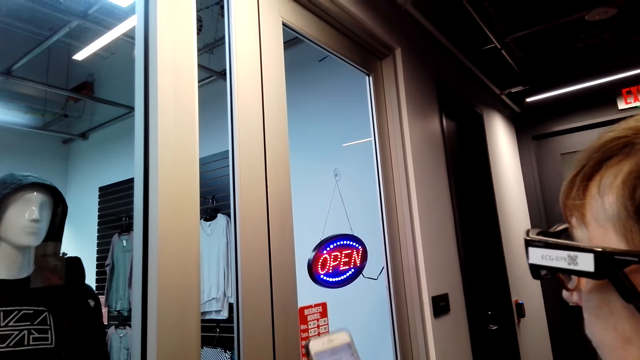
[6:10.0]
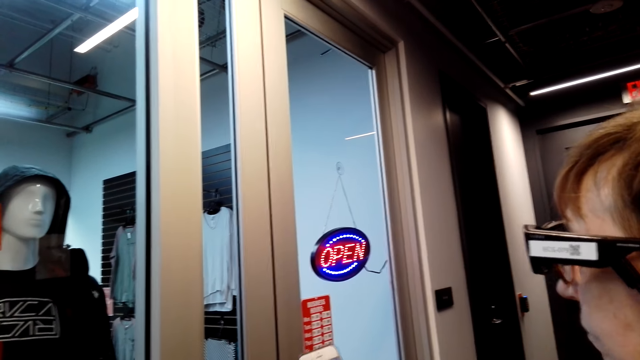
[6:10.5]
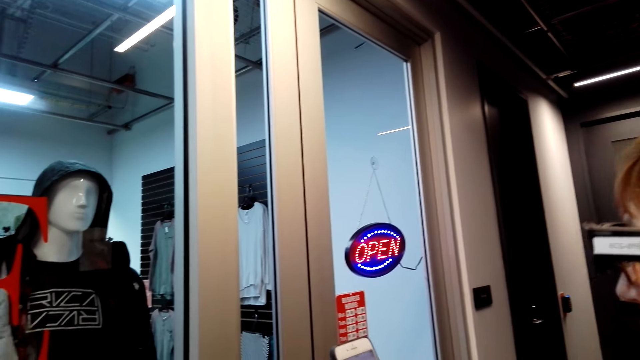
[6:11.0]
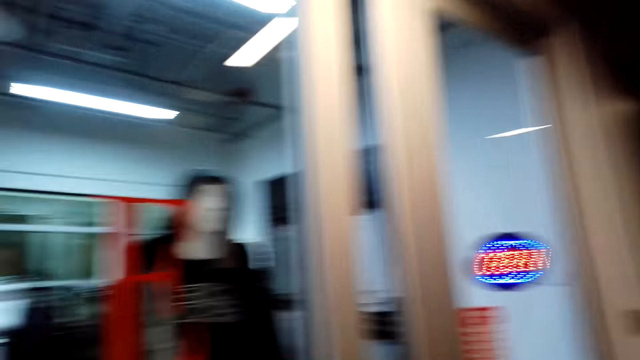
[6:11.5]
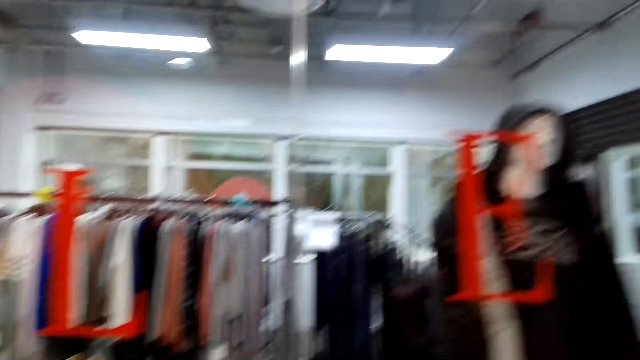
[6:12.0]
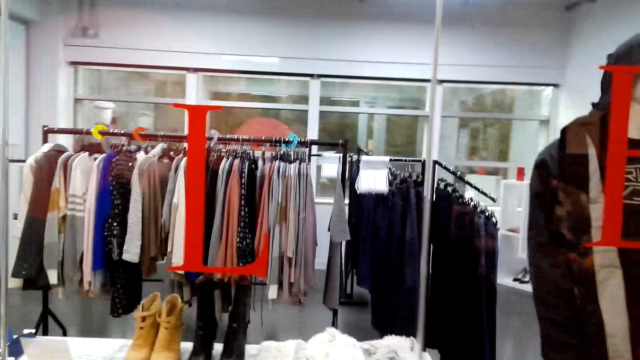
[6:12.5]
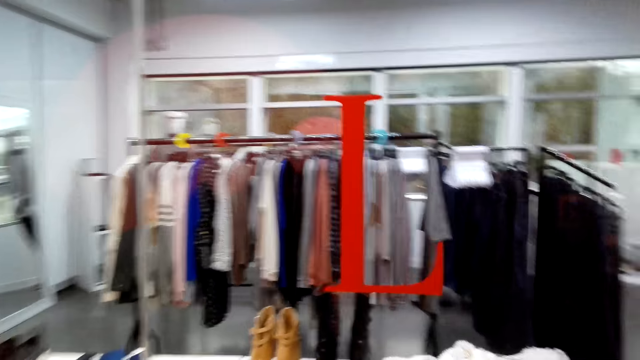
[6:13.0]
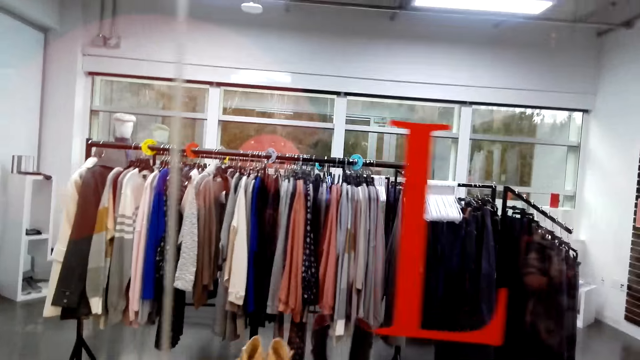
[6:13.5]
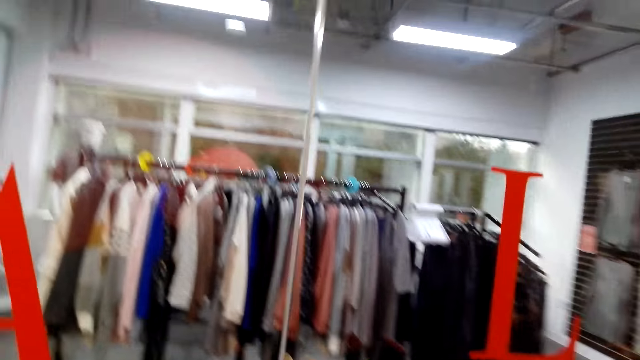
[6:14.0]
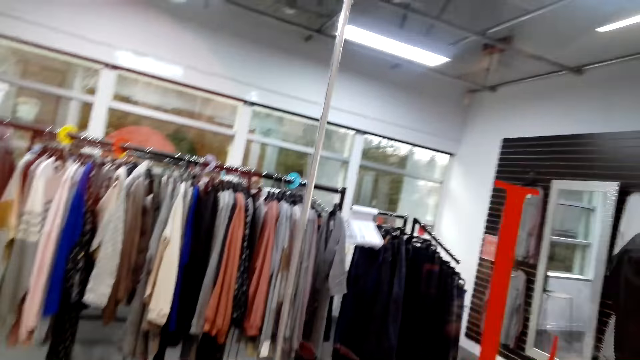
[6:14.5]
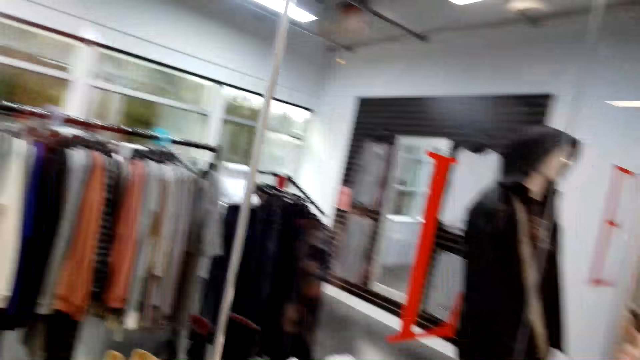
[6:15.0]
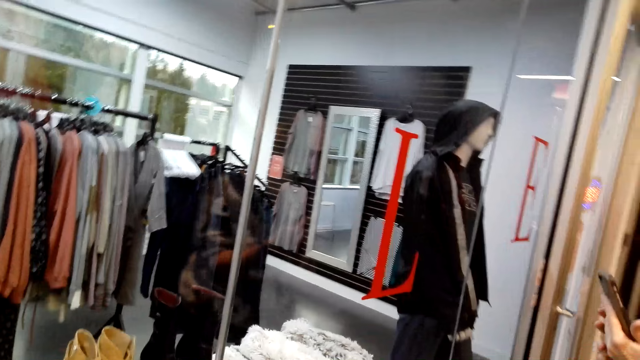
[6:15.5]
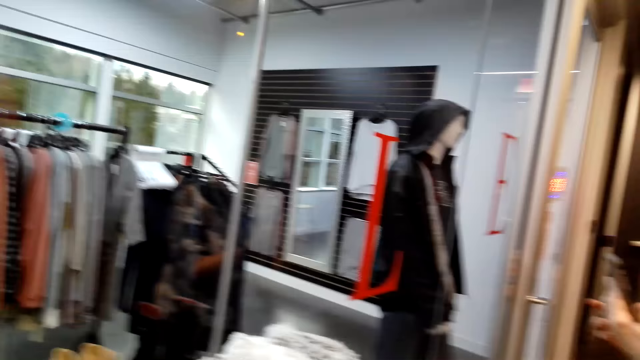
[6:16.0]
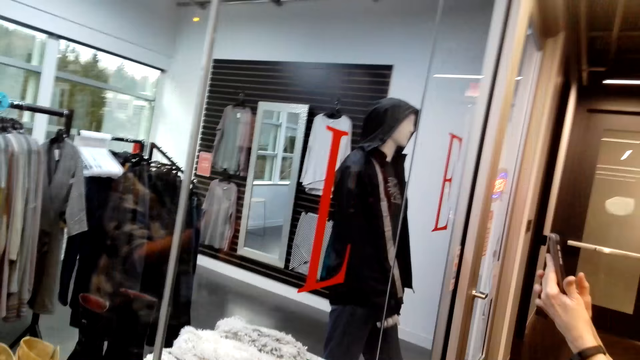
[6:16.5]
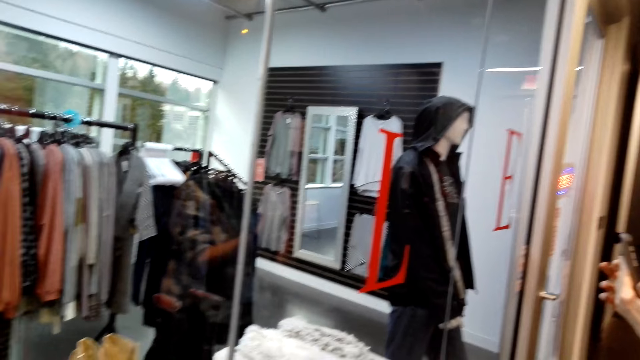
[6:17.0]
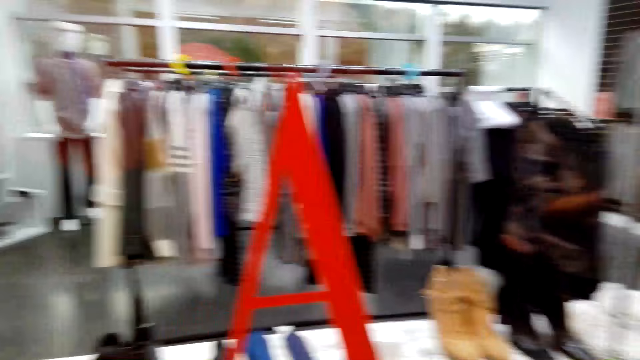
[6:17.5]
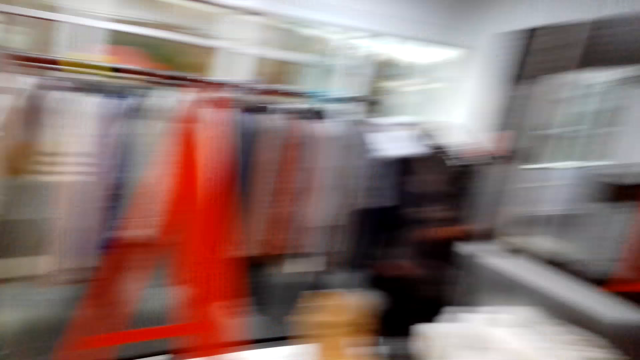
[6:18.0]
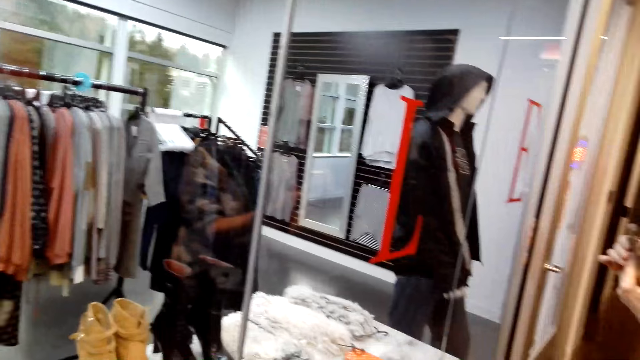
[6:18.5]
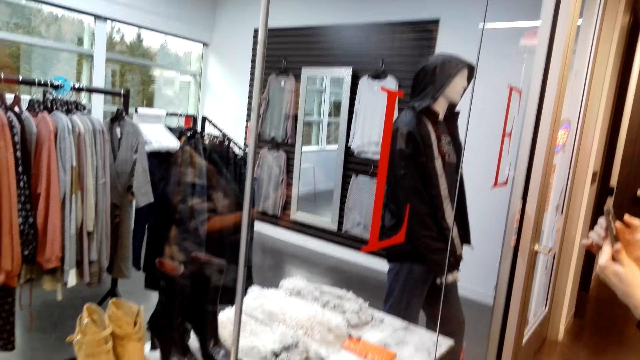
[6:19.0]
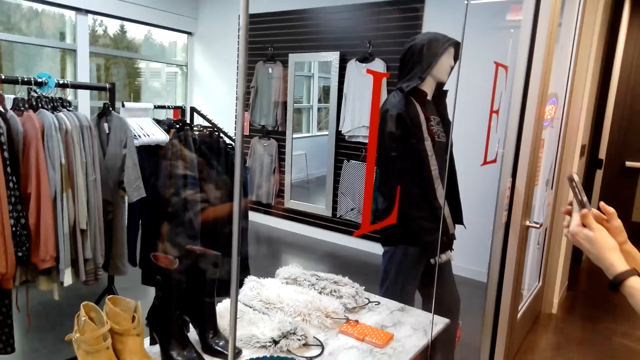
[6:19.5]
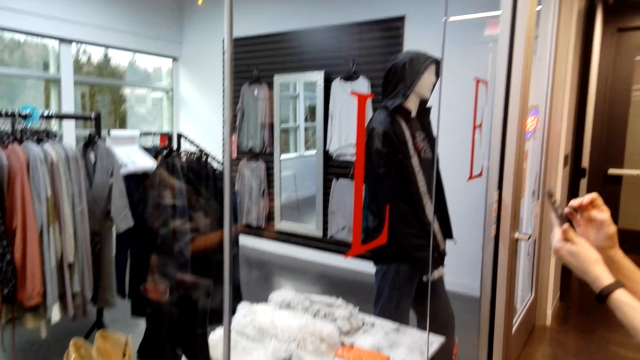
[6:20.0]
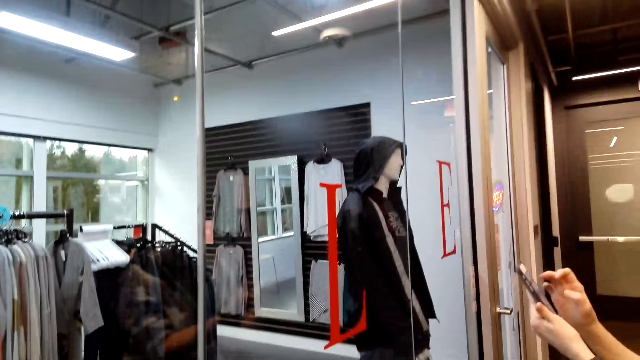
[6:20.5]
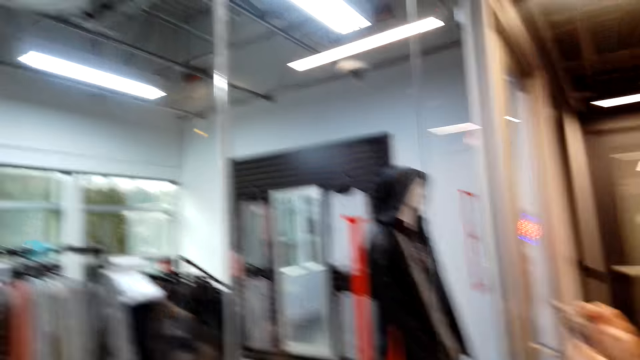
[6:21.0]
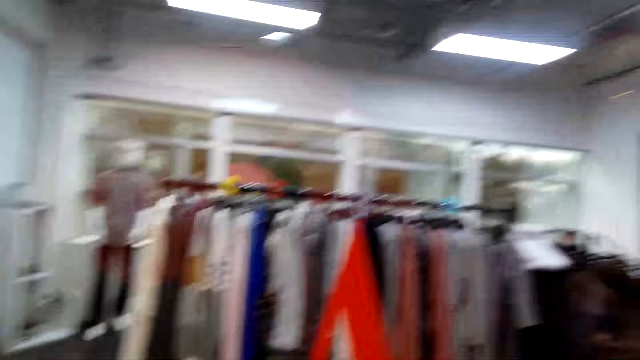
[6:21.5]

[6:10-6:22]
The camera wearer walks in the supermarket.

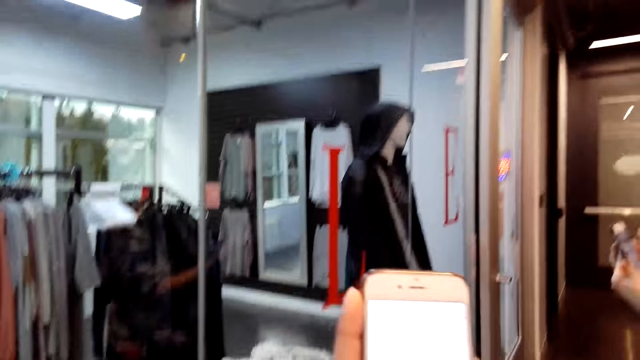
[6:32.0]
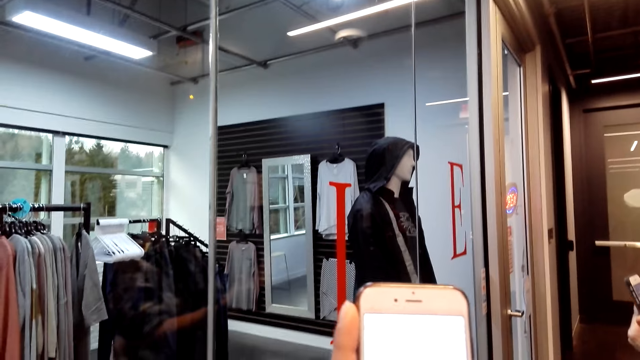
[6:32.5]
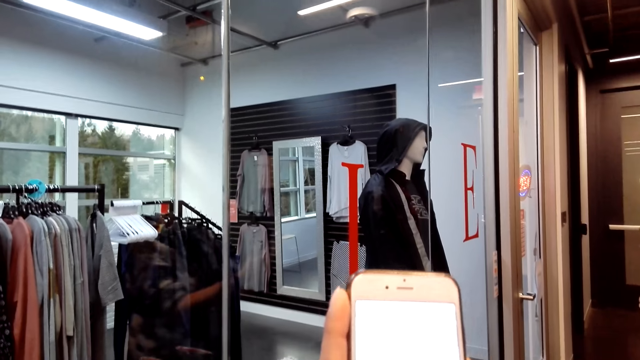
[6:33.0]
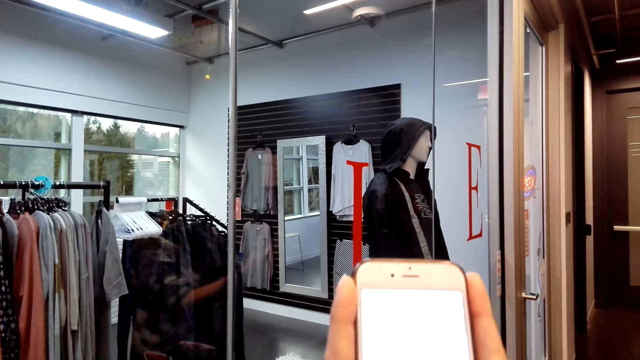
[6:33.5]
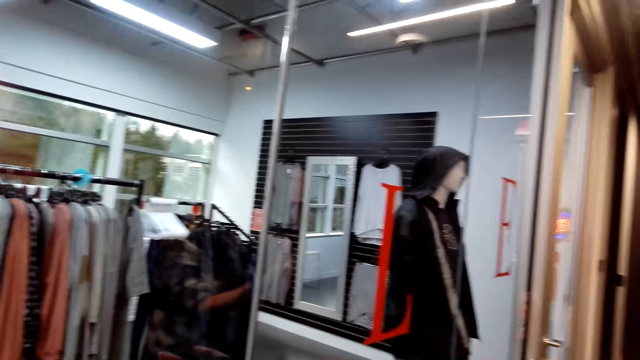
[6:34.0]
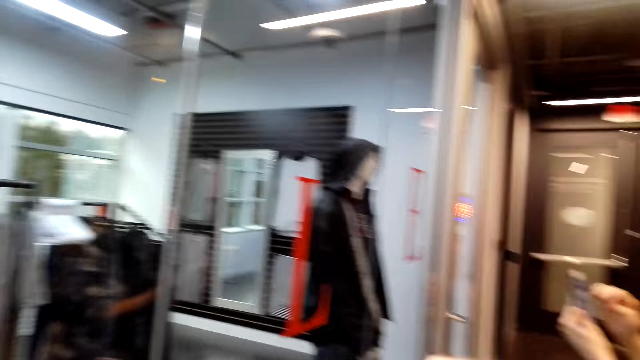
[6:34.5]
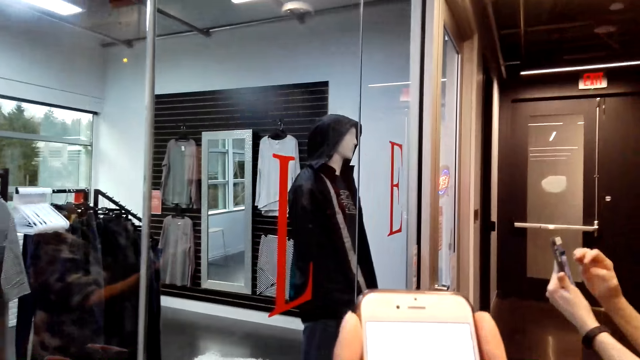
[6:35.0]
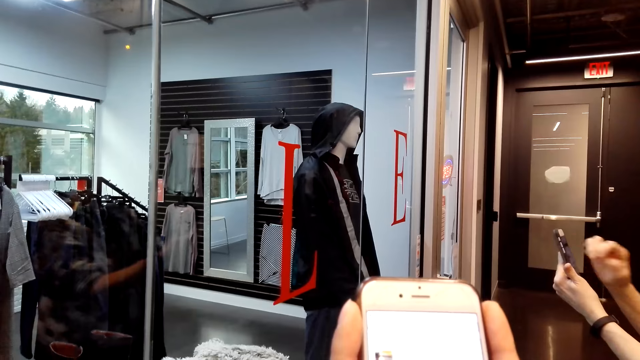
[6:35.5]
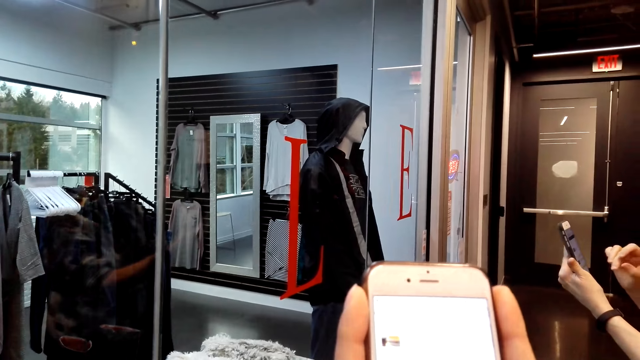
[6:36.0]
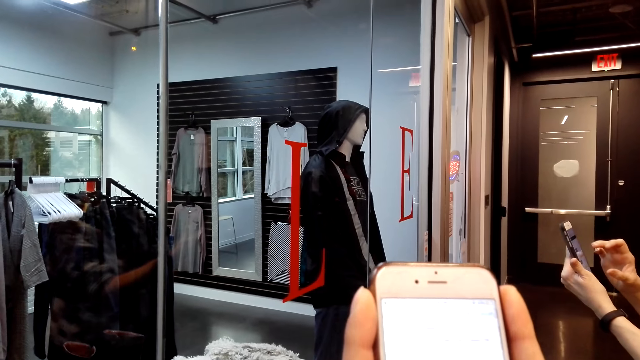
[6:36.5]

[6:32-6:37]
The camera wearer scrolls on the cell phone.

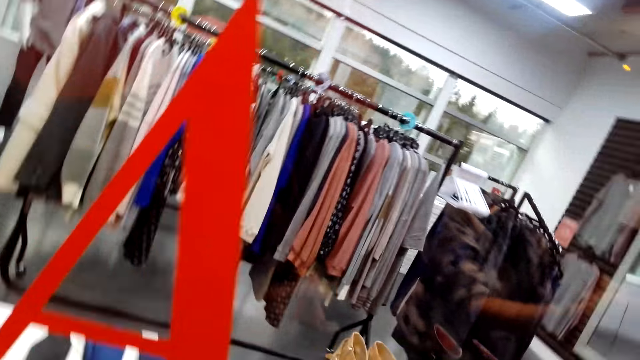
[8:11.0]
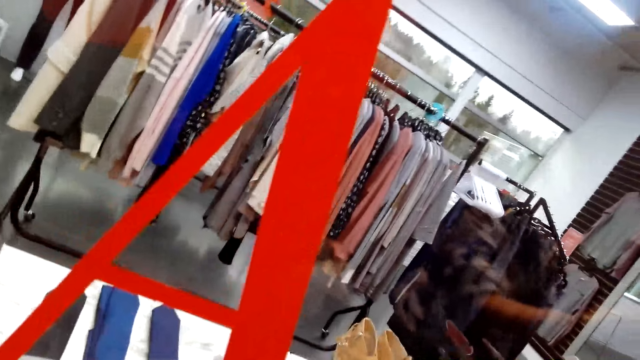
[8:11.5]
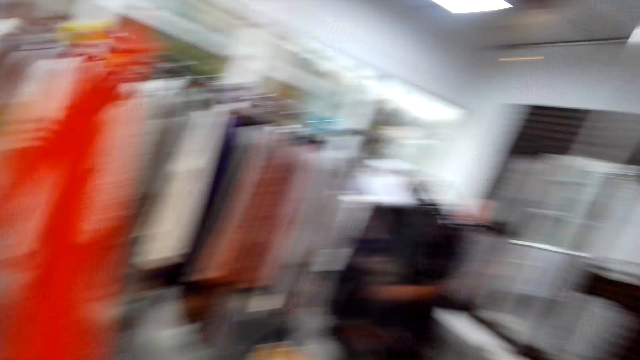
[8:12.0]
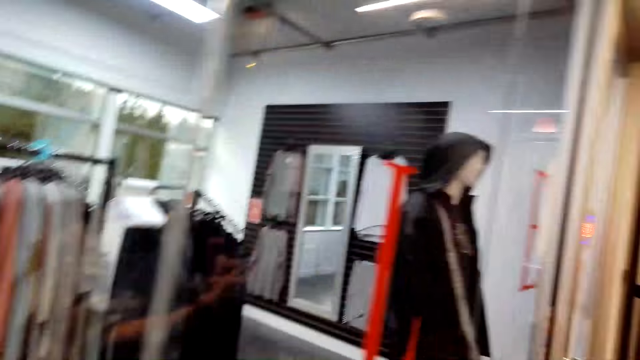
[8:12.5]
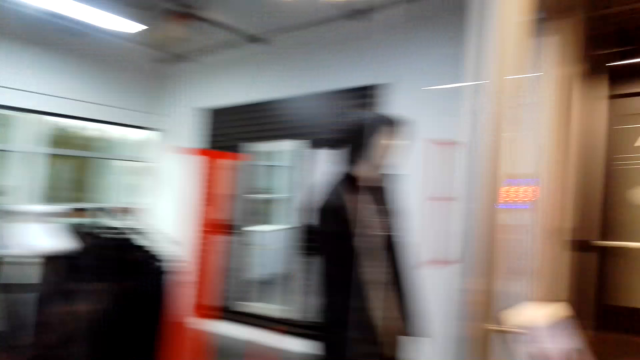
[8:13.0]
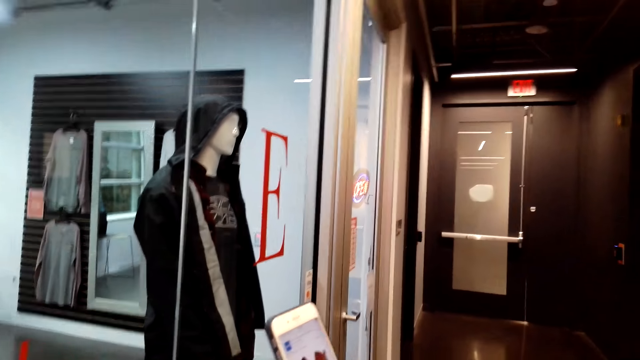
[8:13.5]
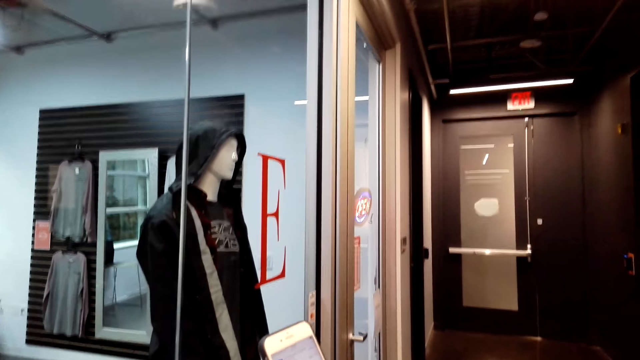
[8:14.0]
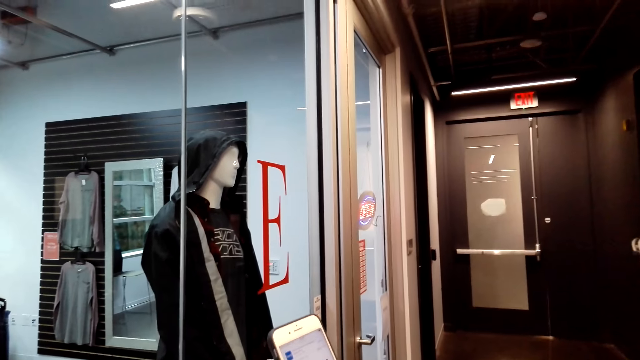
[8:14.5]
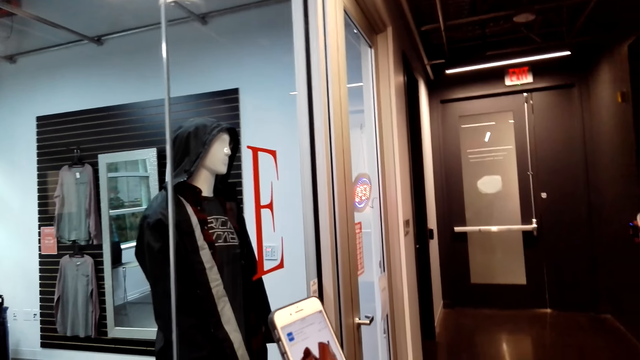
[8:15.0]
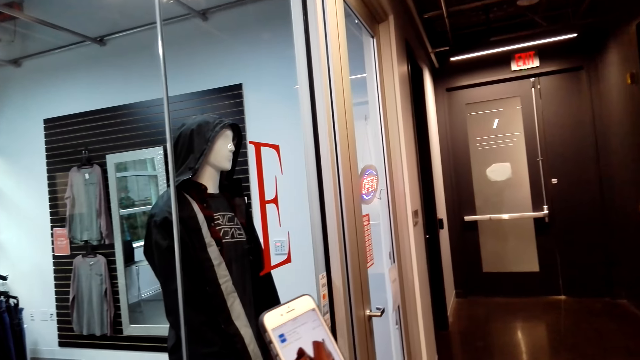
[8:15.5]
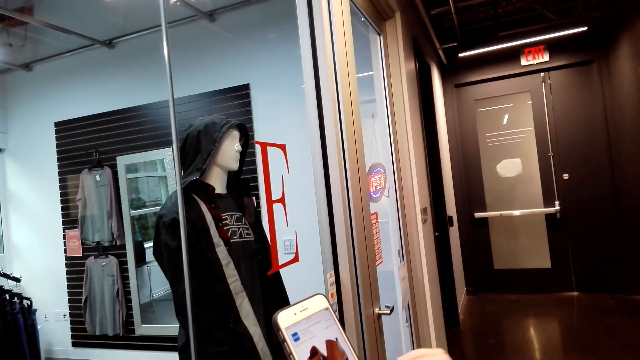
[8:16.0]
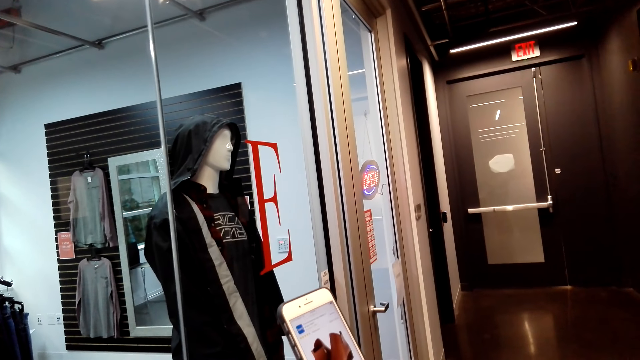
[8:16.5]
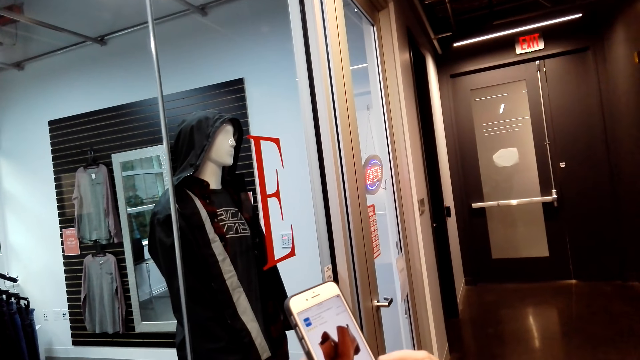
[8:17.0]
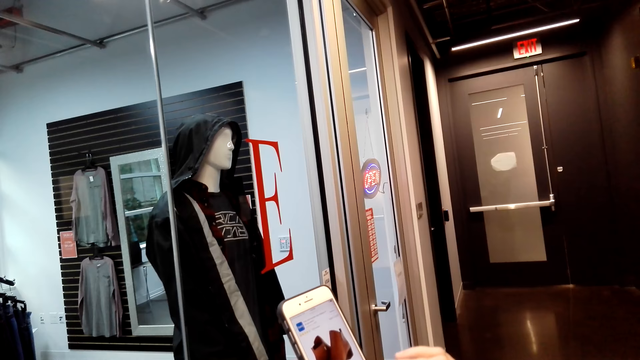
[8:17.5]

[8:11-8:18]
The camera wearer looks around in the supermarket.
